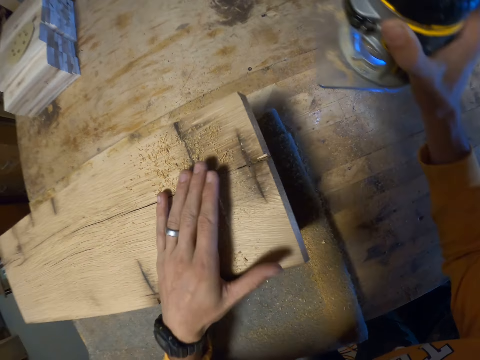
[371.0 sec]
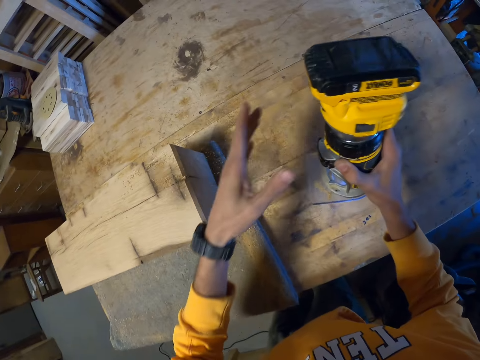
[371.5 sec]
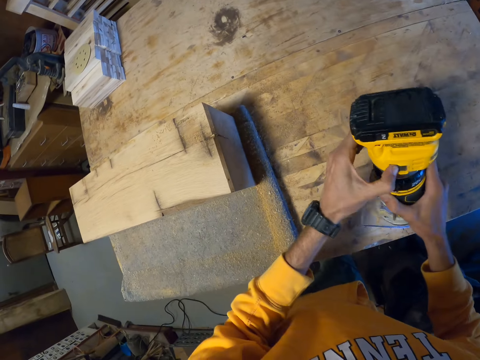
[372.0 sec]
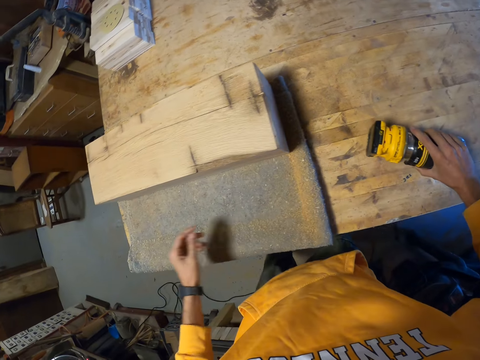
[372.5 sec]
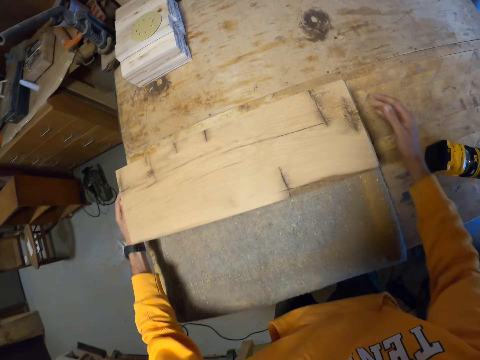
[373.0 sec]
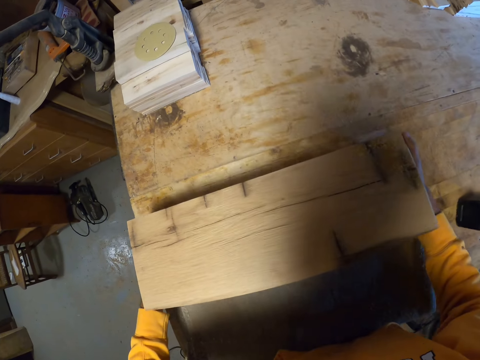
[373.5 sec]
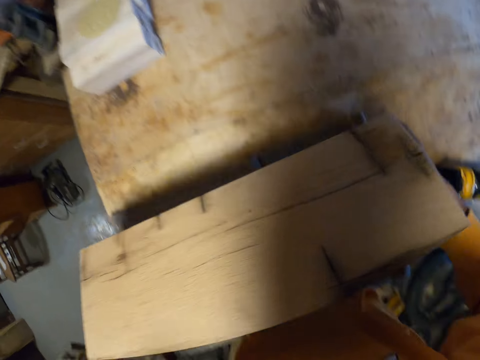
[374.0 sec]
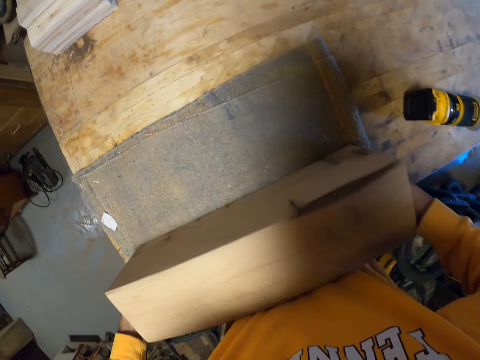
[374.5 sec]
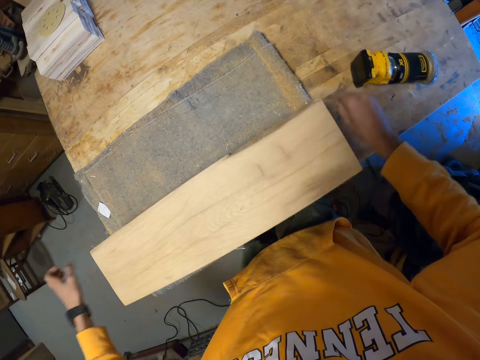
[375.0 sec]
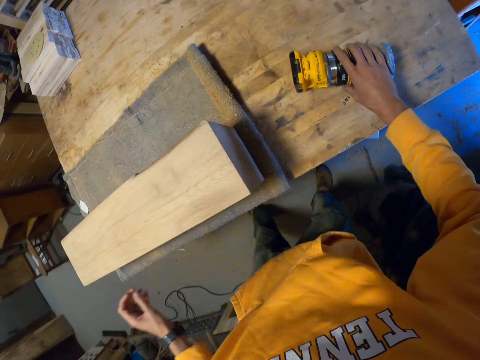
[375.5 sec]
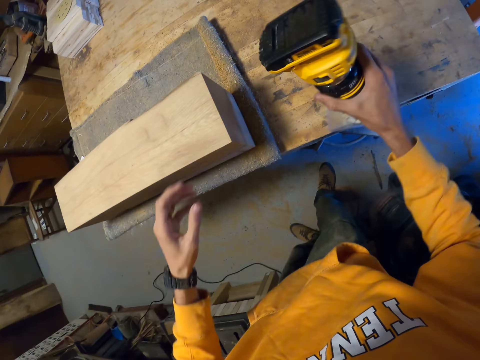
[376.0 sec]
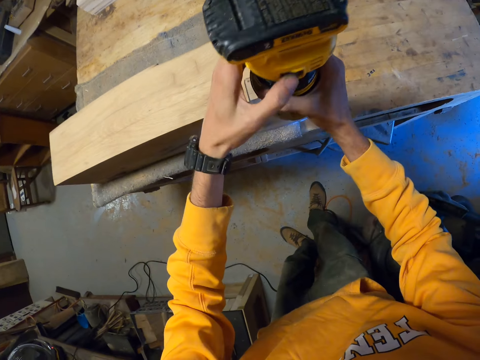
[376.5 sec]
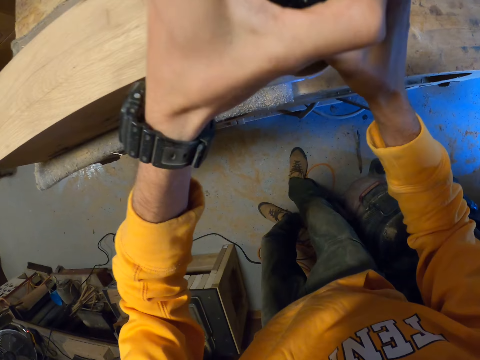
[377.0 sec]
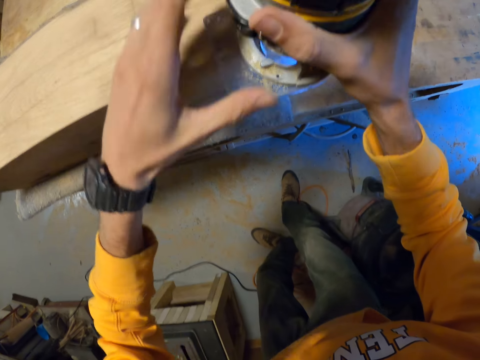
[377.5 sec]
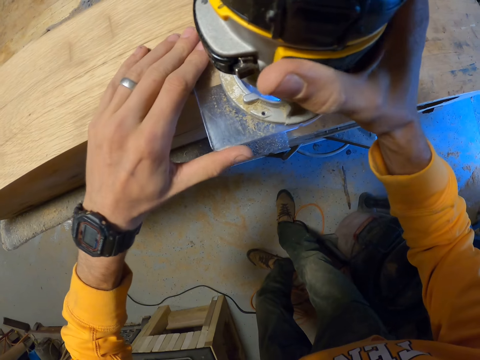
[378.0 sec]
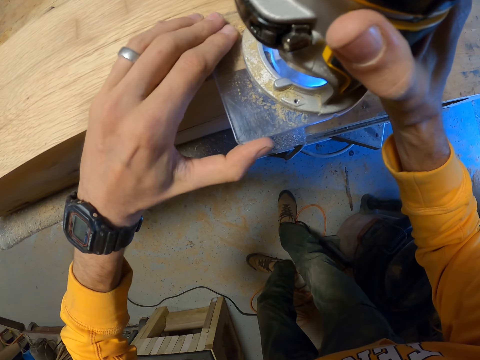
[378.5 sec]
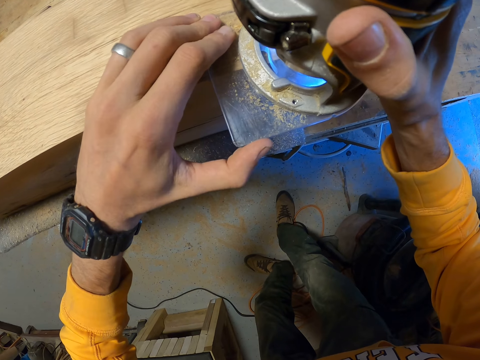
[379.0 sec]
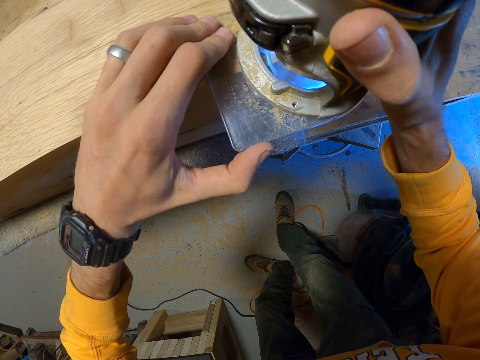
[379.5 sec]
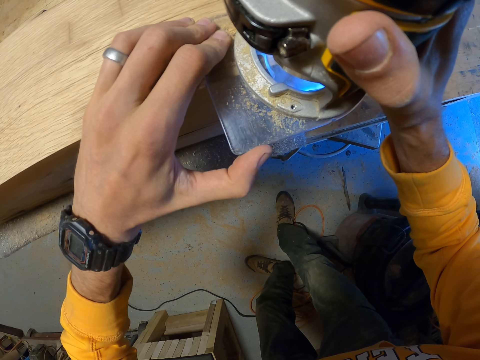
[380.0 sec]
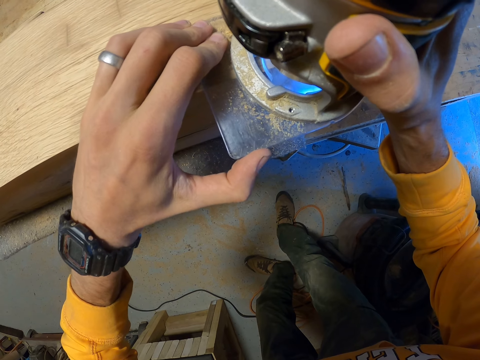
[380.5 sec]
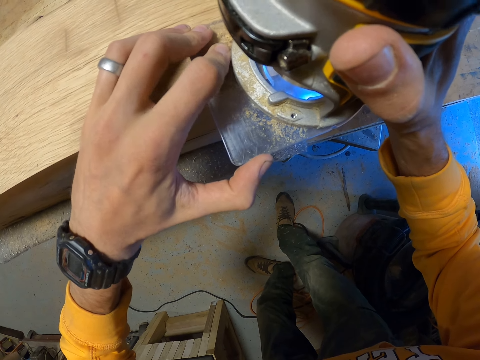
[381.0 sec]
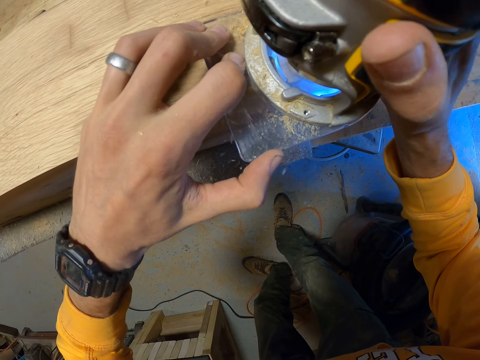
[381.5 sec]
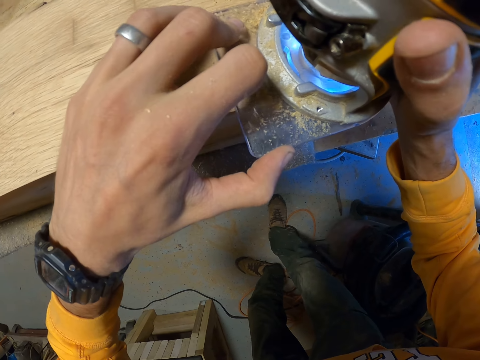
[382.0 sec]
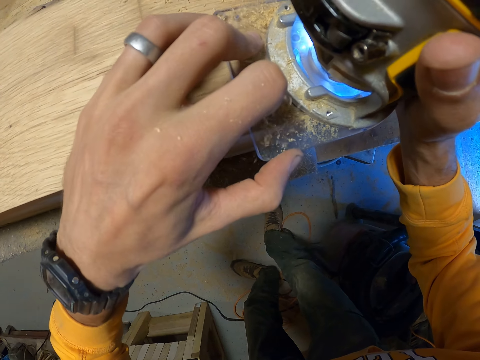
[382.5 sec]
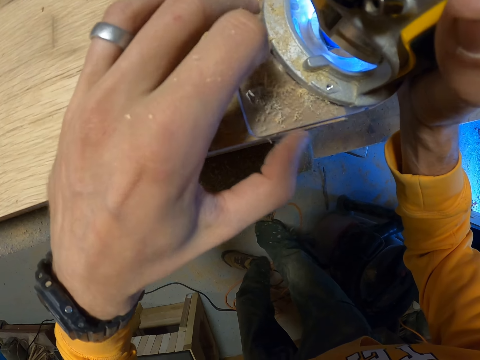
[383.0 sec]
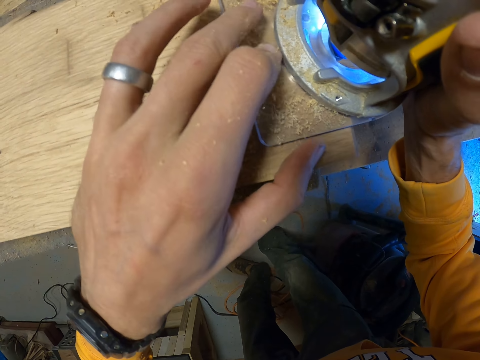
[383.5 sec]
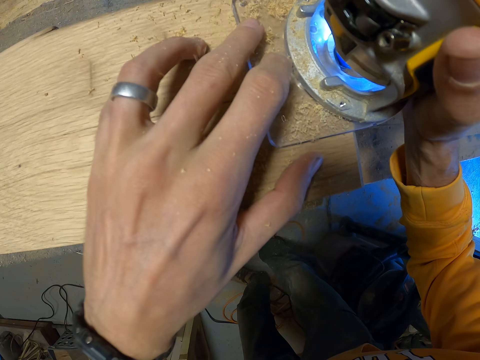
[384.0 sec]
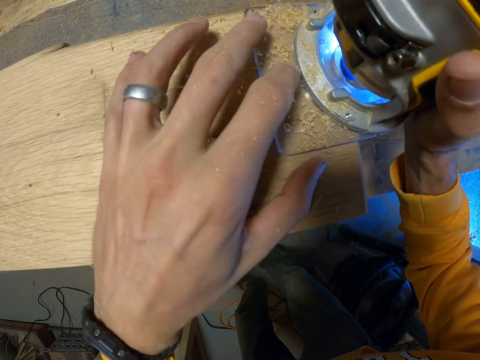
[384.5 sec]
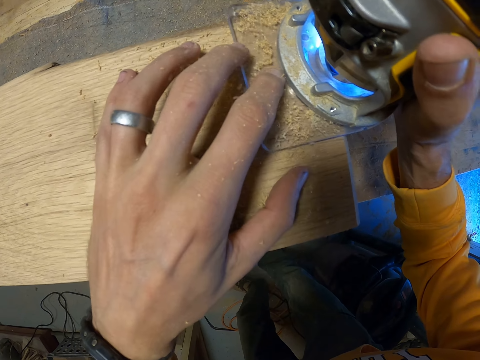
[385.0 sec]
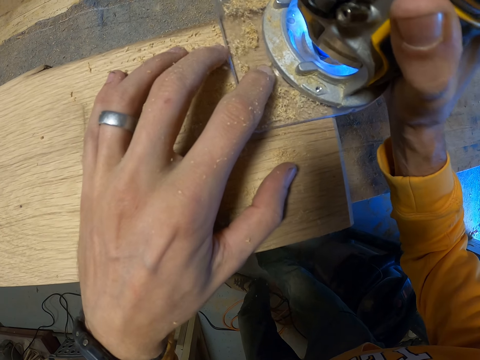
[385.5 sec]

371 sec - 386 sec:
The camera wearer cleans the saw dust on the log of wood with his left hand, operates the device or sander with his left hand, and puts the device on the table with his right hand. He turns over the log of wood with his hands. He lifts the wood and puts the wood on the table. He picks up the device on the table with his right hand, operates the device with his left hand, and trims the log of wood with the device in his right hand. He sands the wood with the sander.

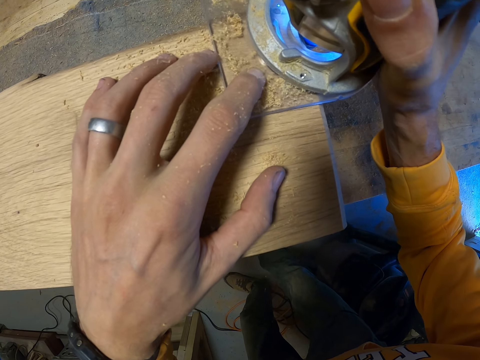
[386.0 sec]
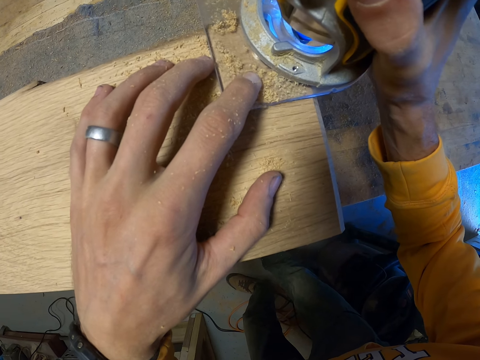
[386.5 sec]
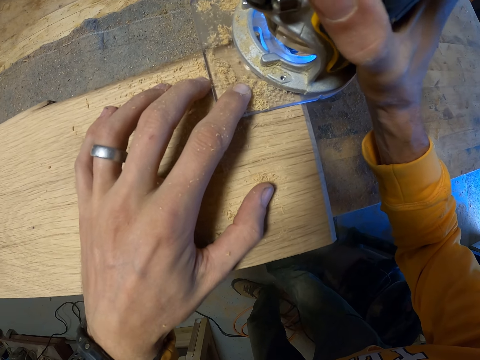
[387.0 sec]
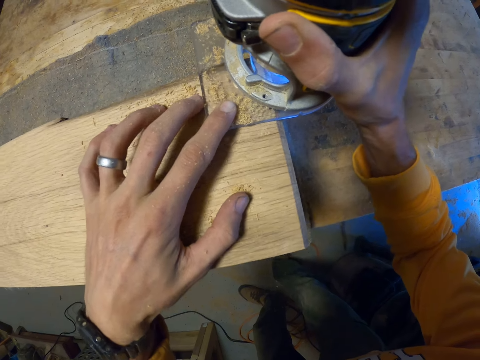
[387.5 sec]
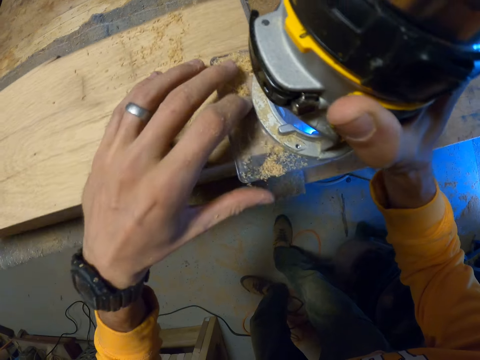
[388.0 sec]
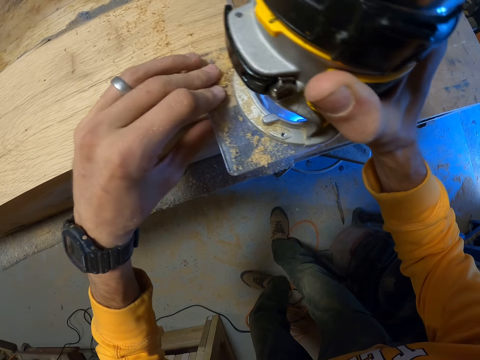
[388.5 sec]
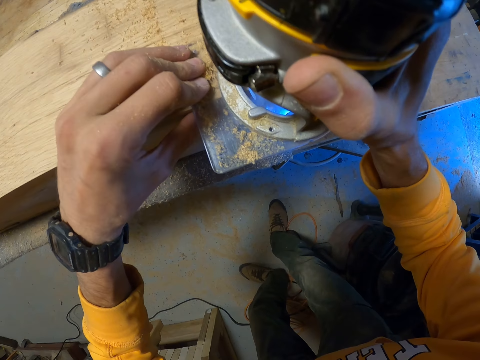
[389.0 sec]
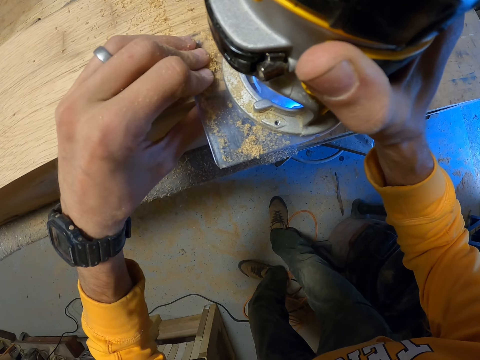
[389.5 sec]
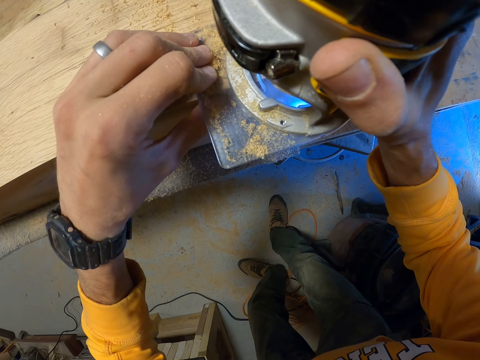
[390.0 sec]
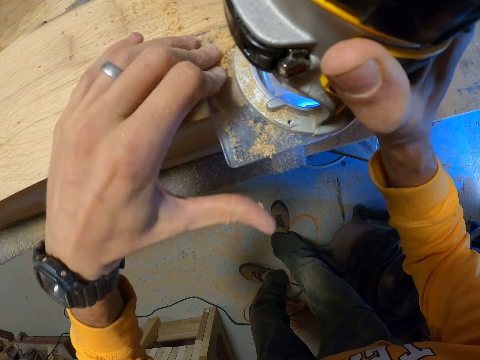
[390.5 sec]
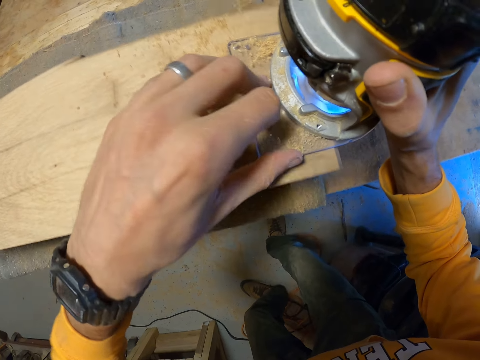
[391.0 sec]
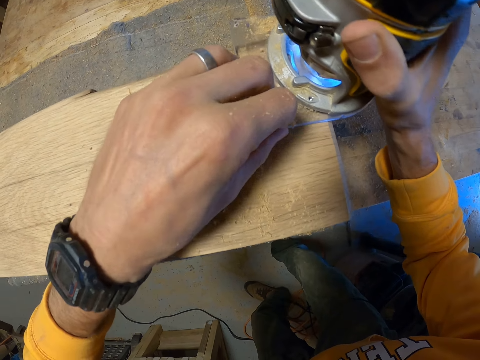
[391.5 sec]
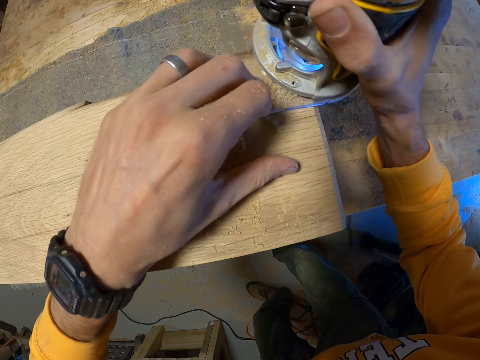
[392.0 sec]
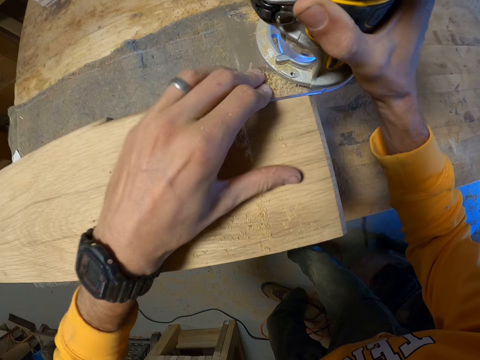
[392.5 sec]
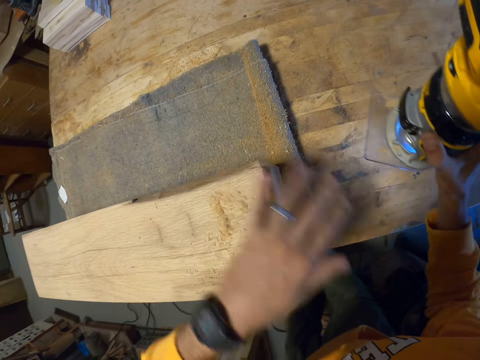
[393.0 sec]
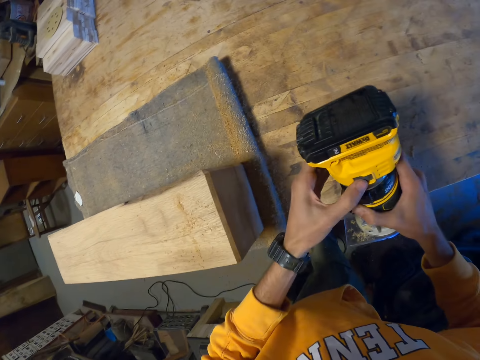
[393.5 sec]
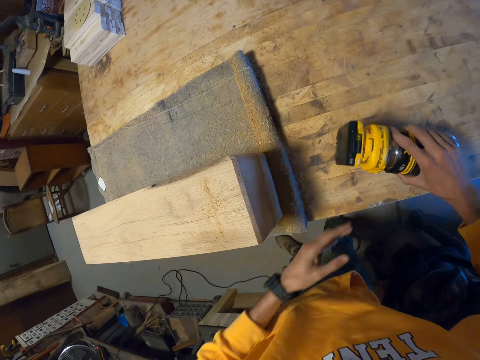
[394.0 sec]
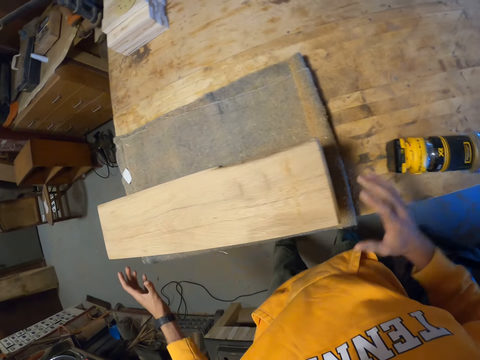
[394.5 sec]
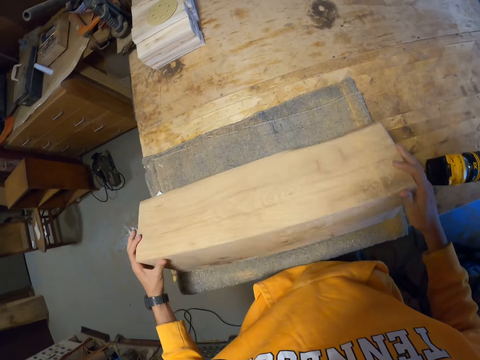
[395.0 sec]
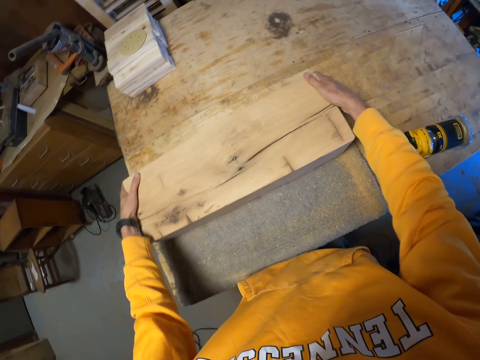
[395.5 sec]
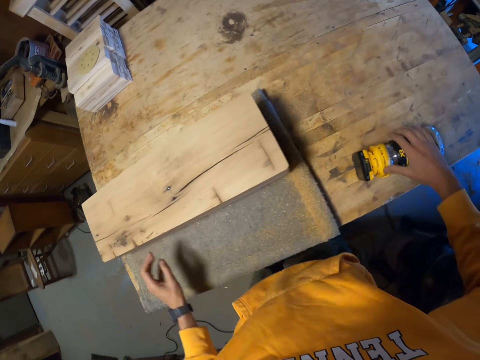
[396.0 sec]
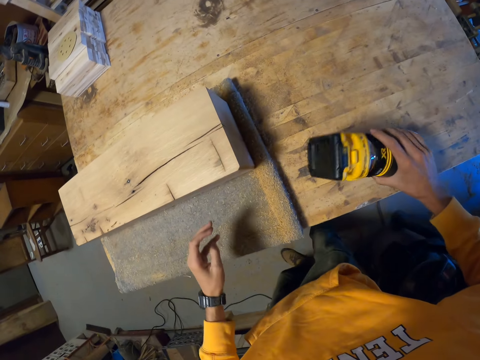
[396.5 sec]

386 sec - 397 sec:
The camera wearer sands a wood with a sander. He cleans the saw dust on the log of wood with his left hand, operates the sander with his left hand, puts the sander on the table with his right hand, and turns over the log of wood with his hands. He picks up the sander on the table with his right hand.
